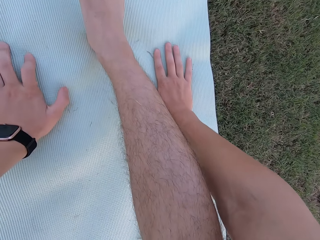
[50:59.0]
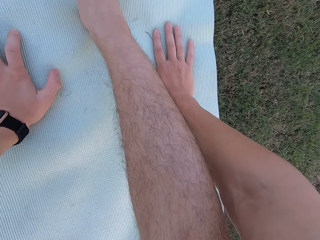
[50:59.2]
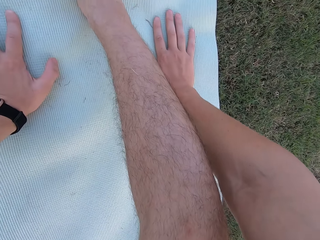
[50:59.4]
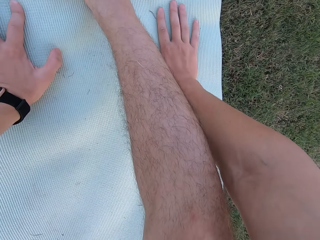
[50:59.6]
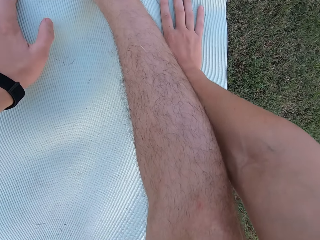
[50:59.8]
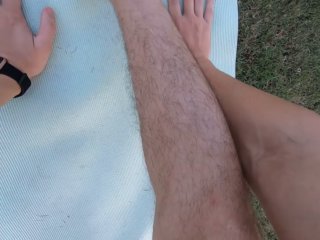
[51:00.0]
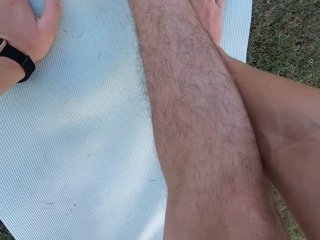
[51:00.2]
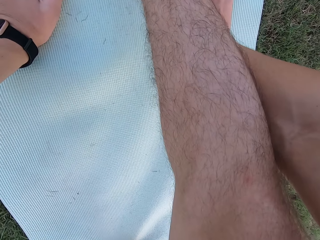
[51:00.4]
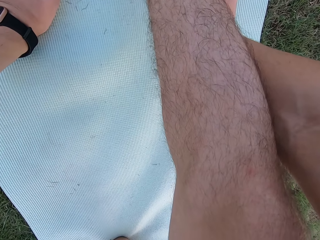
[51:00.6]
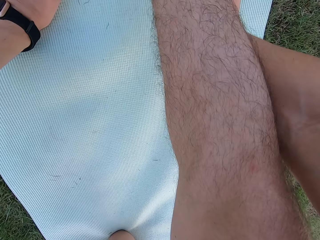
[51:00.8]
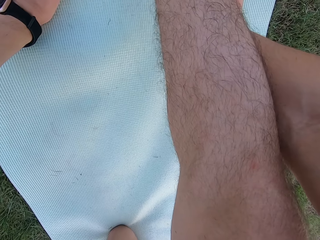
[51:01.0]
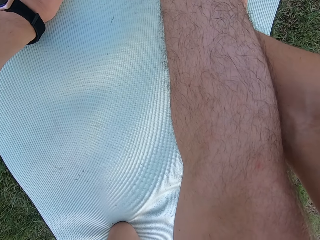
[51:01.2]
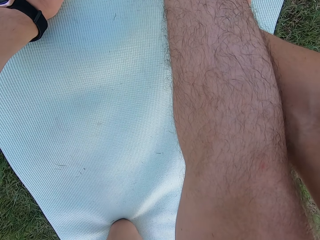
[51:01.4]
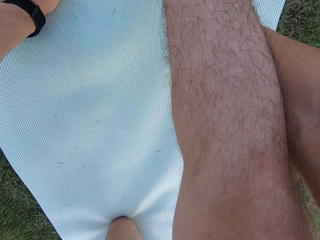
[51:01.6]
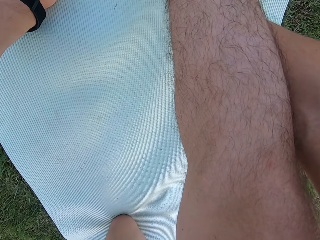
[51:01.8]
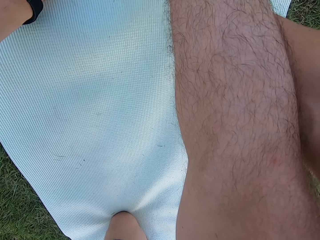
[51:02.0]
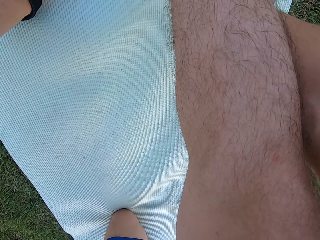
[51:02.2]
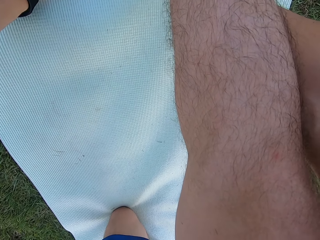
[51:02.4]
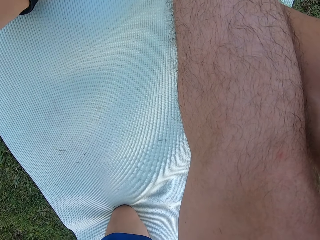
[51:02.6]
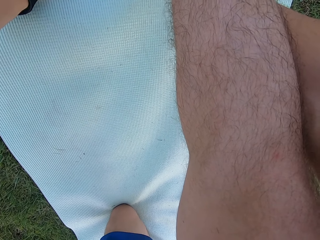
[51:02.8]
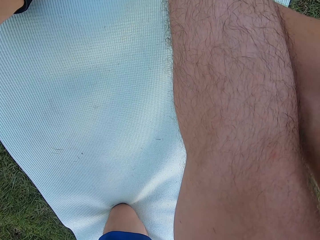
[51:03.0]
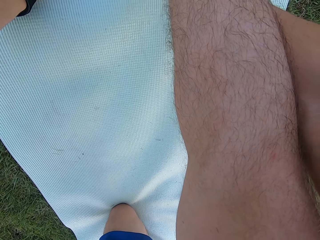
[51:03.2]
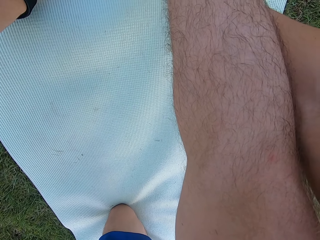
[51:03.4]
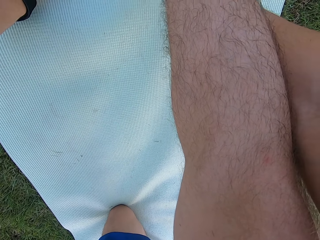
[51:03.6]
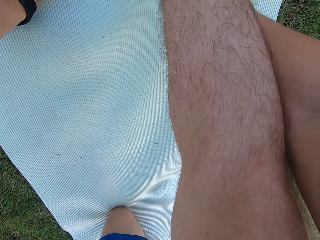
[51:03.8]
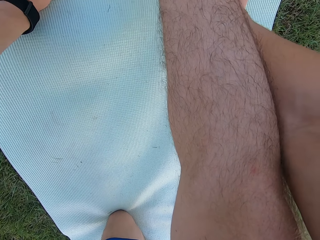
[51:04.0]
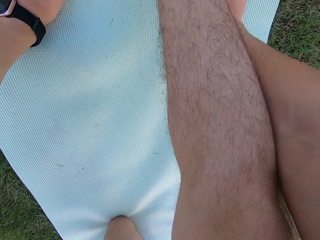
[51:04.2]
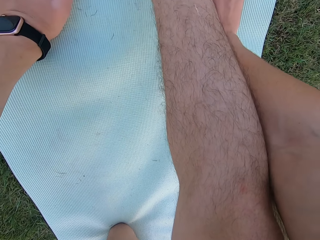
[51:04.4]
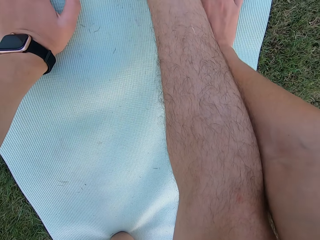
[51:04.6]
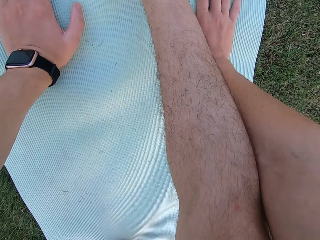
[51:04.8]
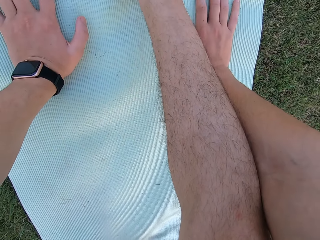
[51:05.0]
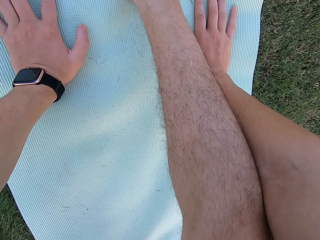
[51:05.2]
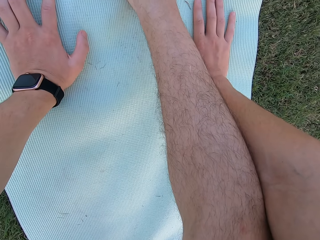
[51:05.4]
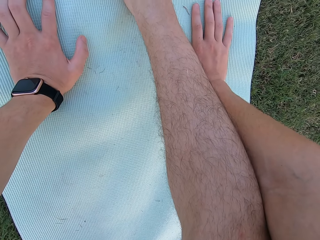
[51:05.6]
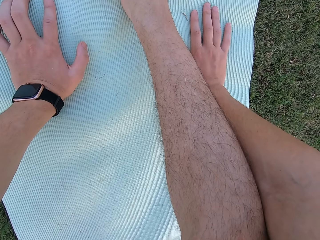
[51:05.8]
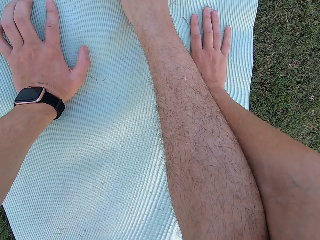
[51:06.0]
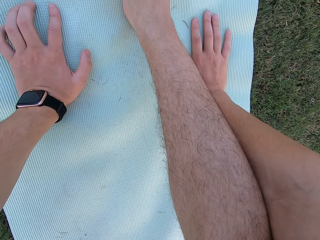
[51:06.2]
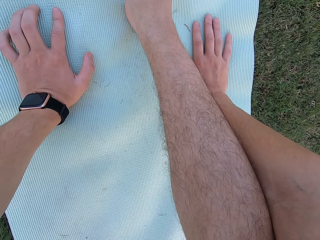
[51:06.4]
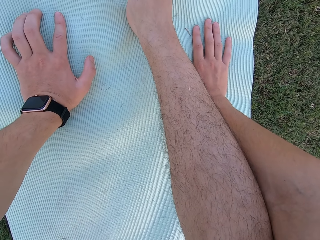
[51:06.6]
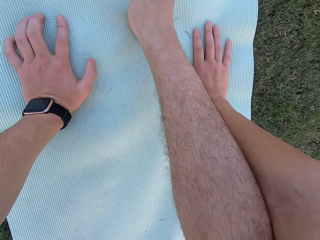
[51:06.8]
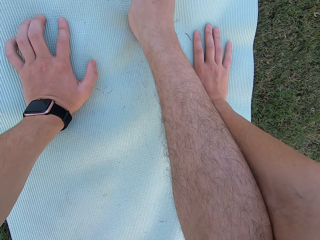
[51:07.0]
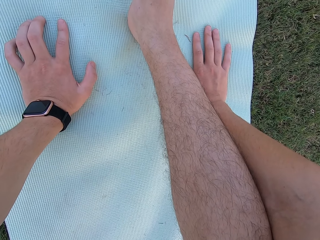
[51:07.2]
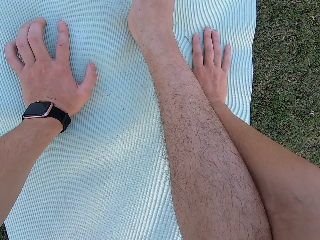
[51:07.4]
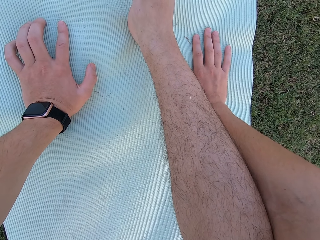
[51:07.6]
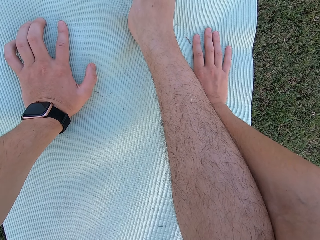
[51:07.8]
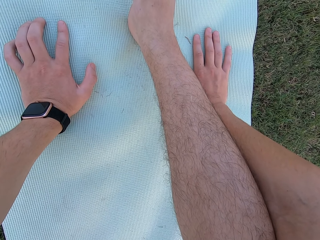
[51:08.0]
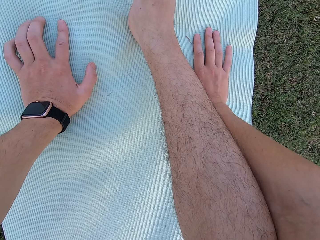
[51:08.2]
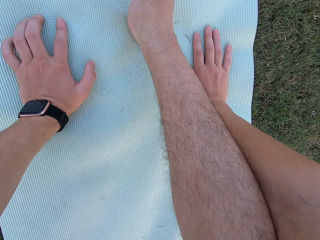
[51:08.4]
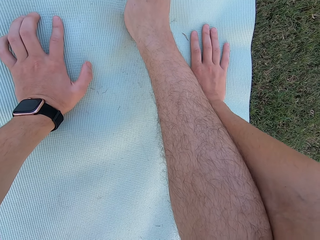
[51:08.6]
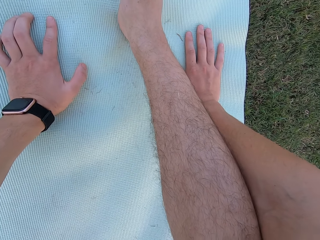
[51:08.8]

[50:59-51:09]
The camera wearer stares at the exercise mat on the ground.

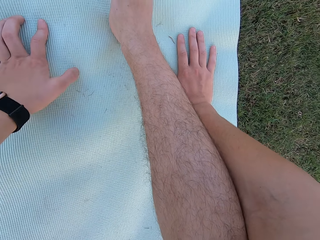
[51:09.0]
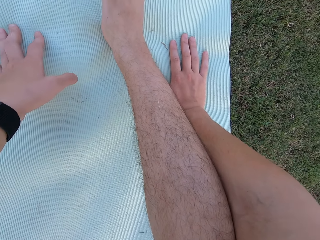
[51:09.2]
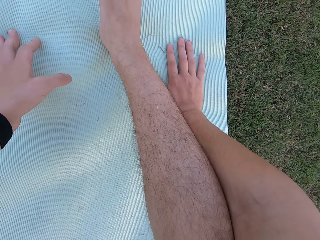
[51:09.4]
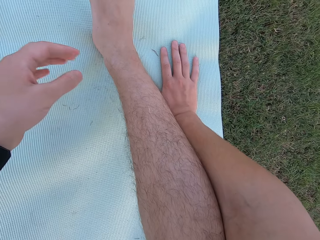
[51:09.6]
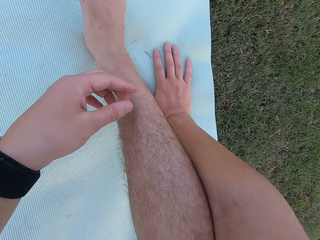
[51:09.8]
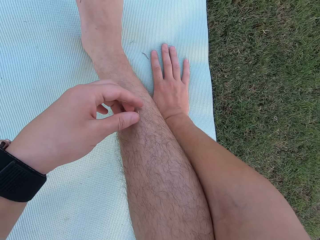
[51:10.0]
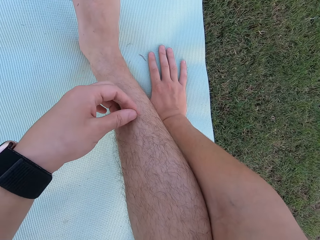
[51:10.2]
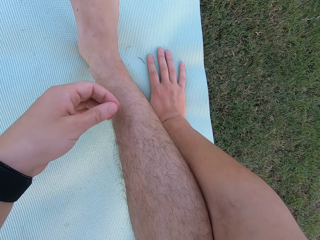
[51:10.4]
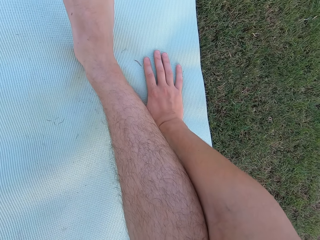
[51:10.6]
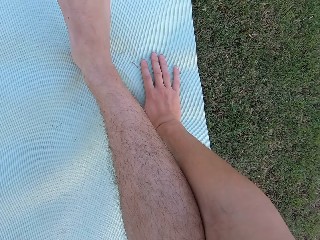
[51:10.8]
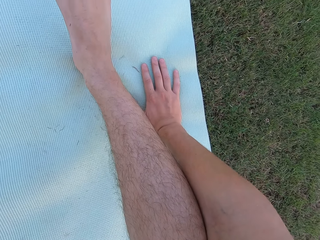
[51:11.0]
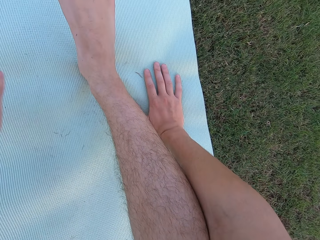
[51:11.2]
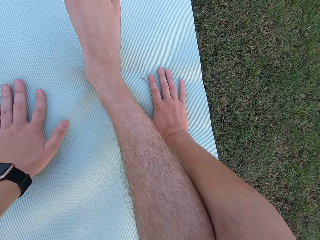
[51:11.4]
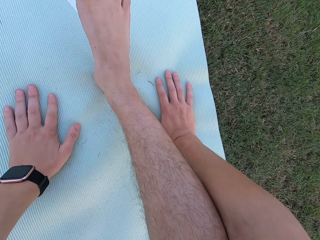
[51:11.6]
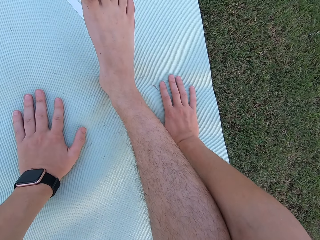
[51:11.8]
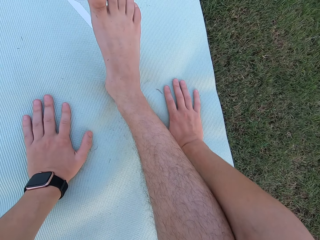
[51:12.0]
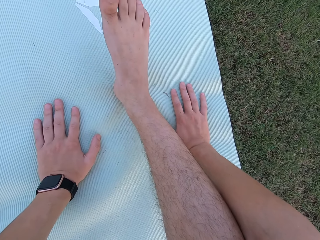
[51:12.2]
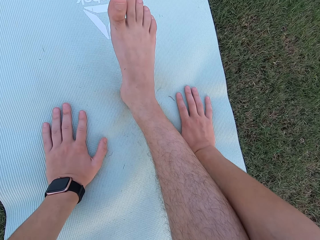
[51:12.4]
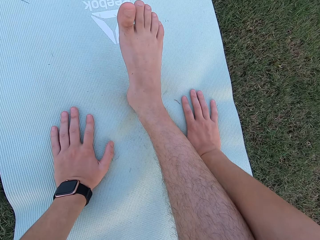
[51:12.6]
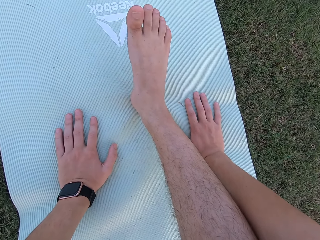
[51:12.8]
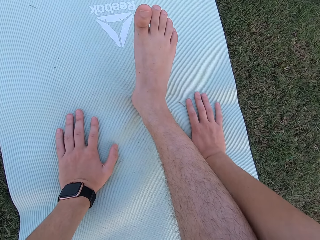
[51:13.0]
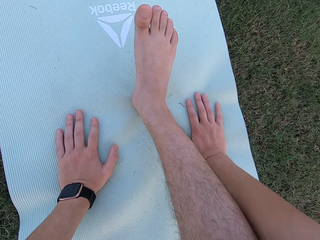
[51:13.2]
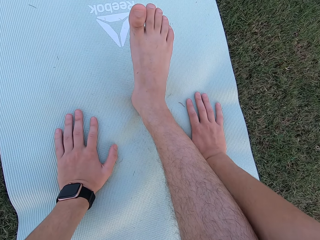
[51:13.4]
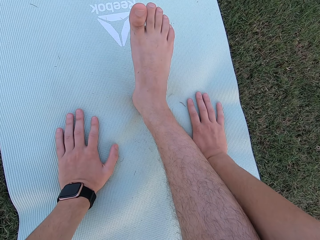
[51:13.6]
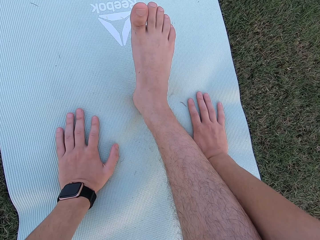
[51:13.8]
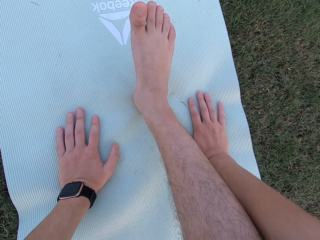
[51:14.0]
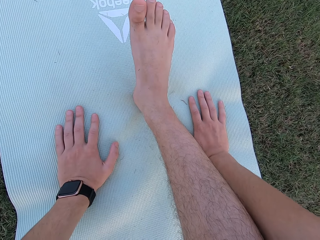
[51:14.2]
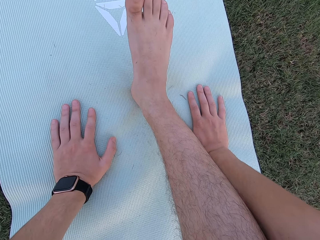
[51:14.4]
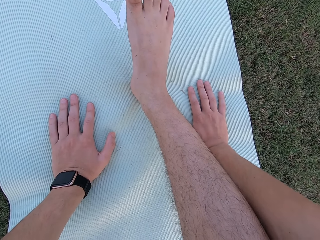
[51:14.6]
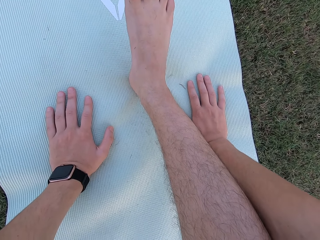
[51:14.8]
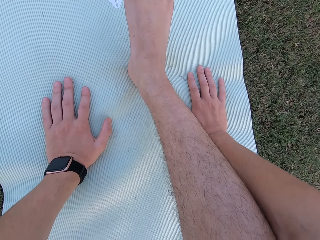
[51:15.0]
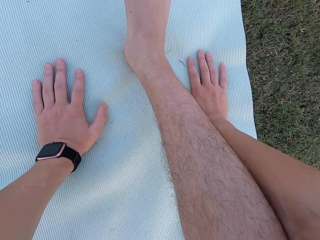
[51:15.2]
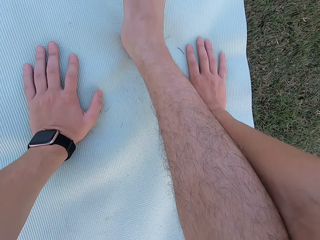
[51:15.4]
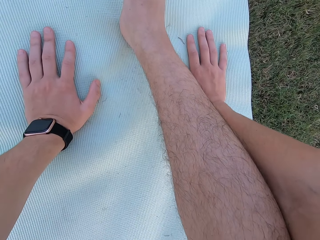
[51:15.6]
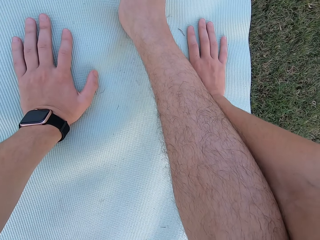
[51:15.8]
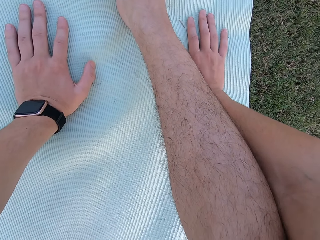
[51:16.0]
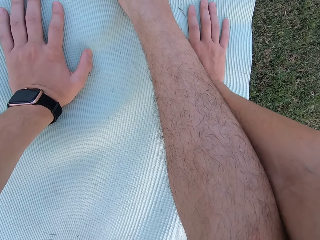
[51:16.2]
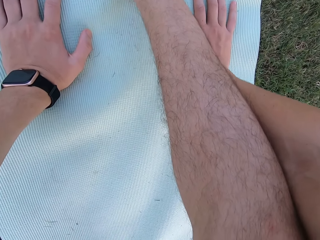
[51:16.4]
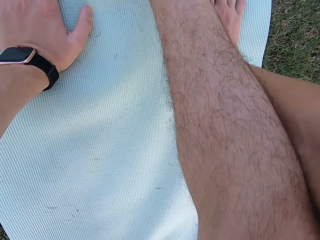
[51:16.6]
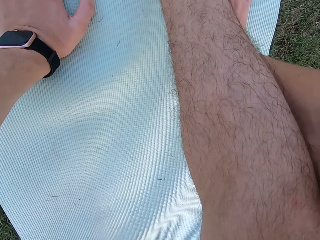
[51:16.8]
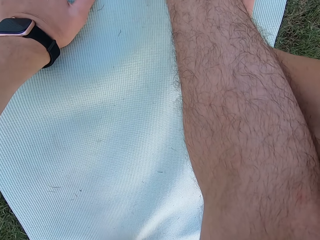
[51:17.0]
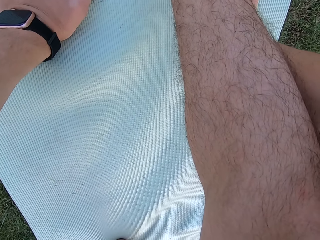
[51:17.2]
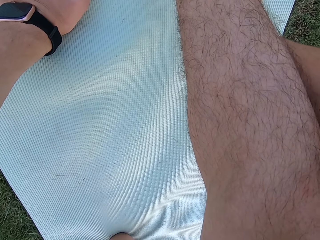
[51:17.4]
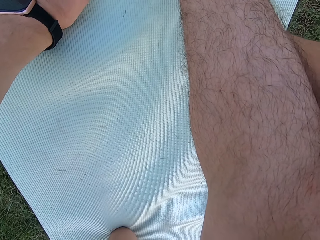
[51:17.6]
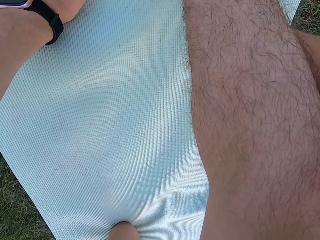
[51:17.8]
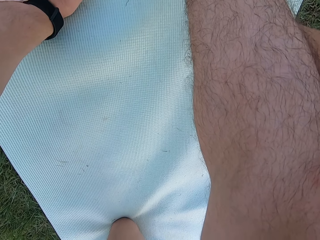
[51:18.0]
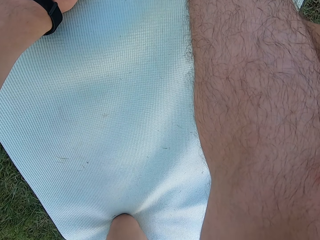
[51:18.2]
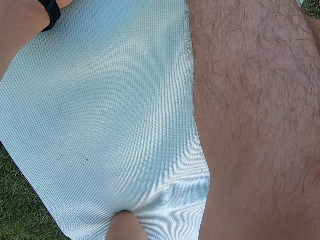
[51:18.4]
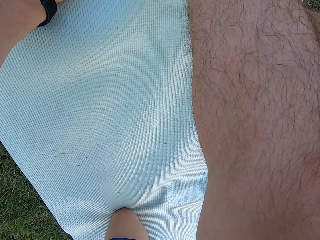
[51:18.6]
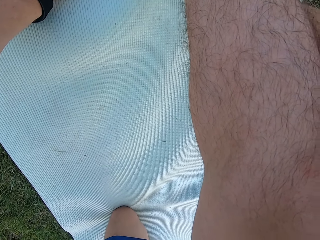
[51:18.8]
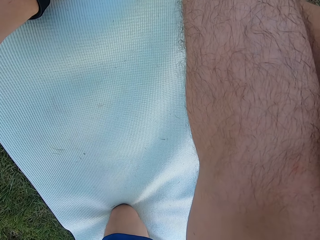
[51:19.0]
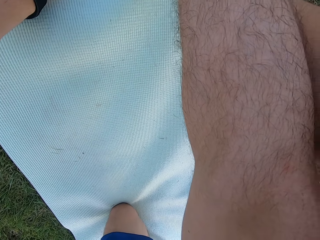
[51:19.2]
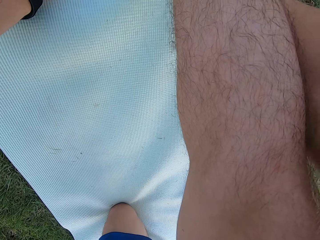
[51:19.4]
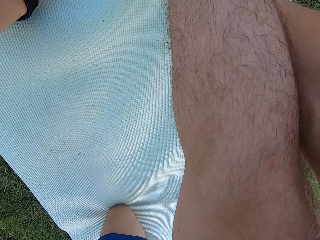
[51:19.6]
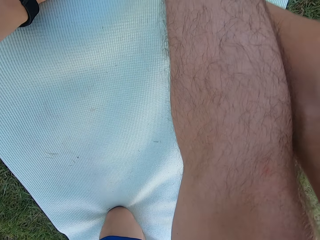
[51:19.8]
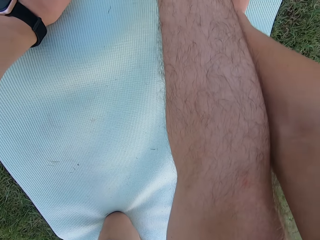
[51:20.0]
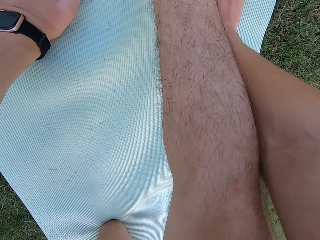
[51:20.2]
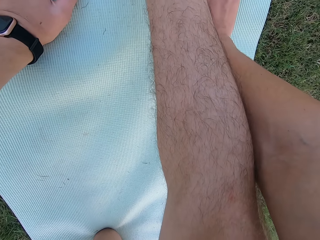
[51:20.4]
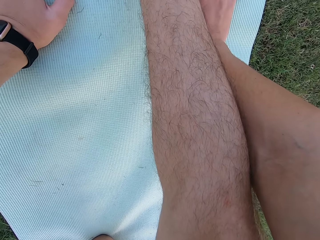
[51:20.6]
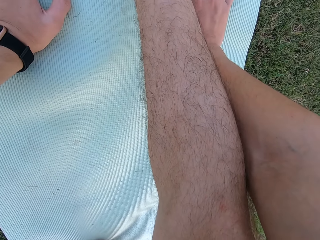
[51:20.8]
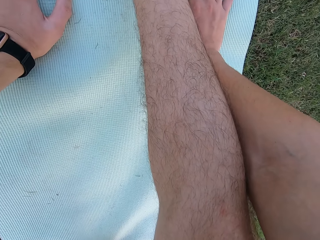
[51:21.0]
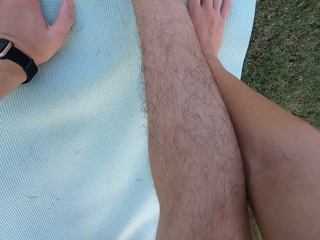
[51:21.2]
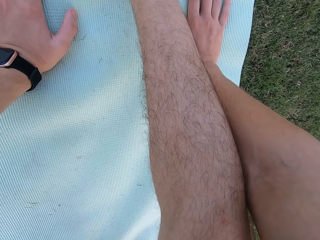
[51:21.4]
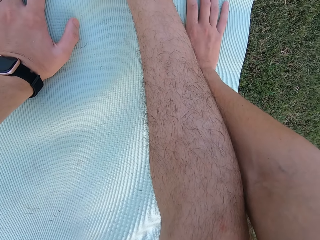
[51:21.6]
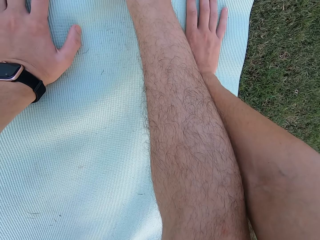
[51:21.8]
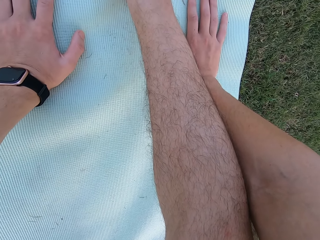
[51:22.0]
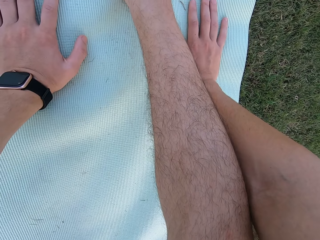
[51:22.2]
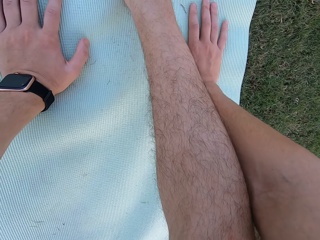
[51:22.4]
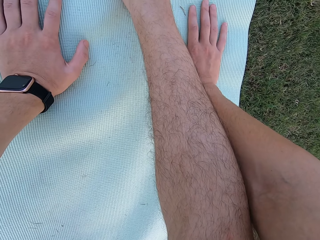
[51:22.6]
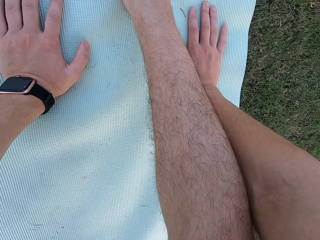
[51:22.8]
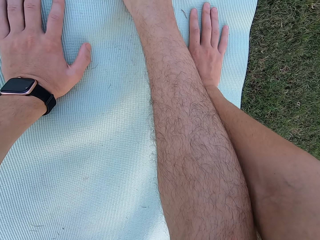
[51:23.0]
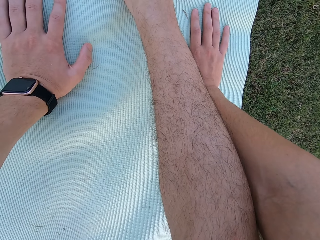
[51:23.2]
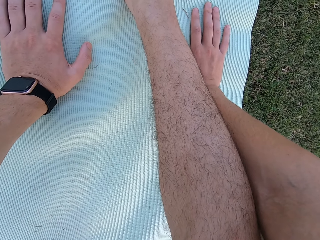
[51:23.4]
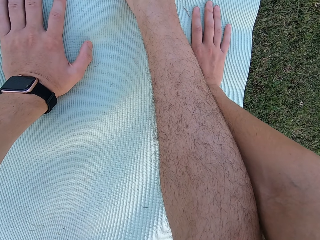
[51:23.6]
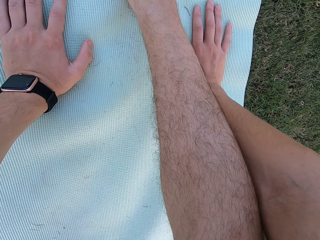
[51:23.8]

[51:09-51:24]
The camera wearer removes the dirt from his leg. He holds the exercise mat with both hands. He stares at the exercise mat on the ground.
